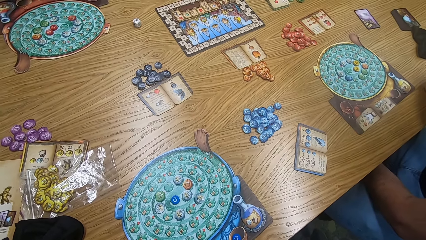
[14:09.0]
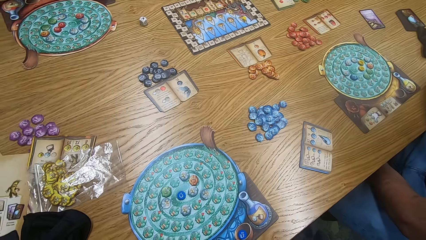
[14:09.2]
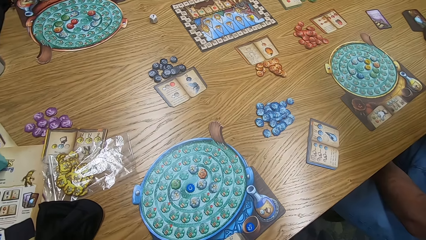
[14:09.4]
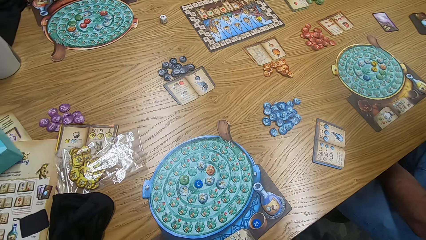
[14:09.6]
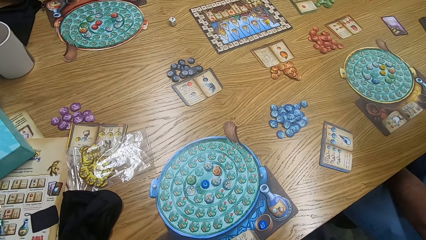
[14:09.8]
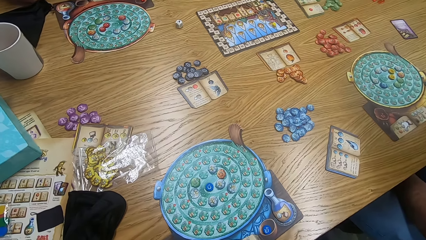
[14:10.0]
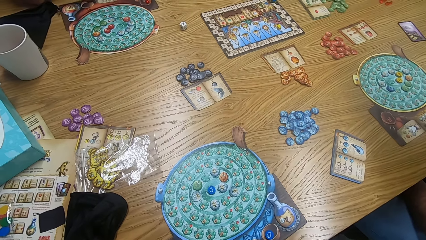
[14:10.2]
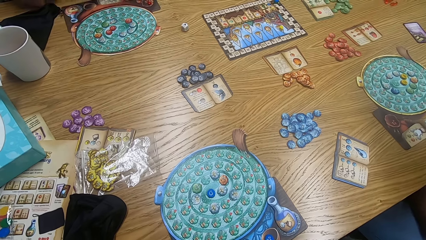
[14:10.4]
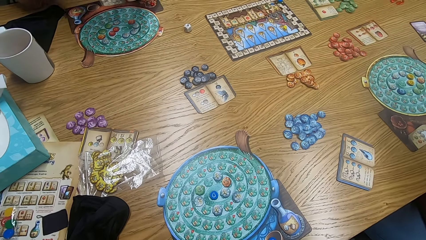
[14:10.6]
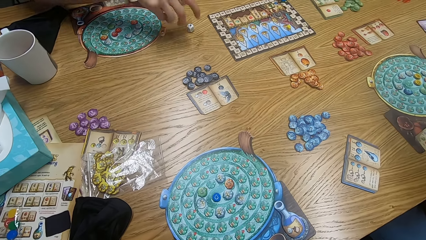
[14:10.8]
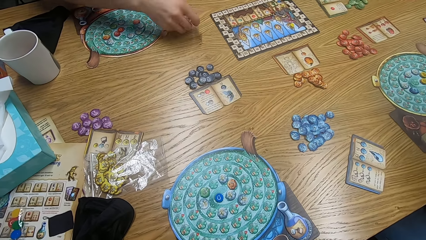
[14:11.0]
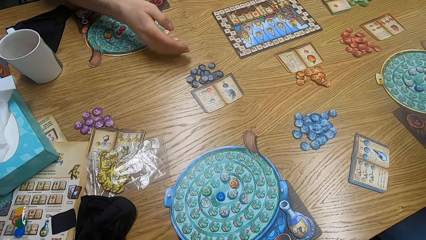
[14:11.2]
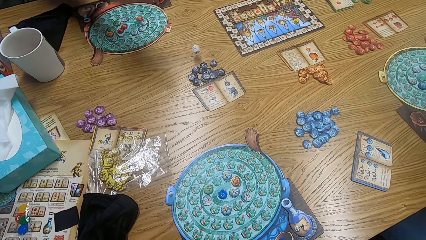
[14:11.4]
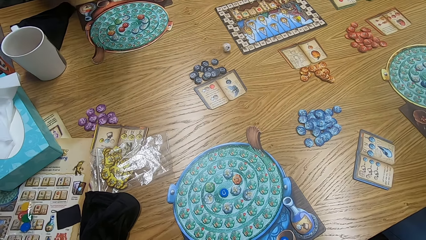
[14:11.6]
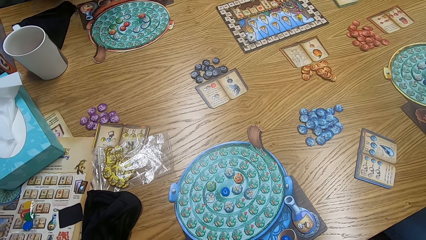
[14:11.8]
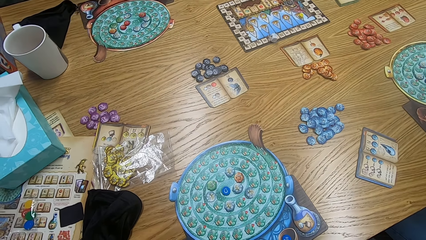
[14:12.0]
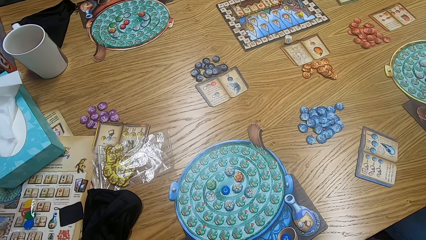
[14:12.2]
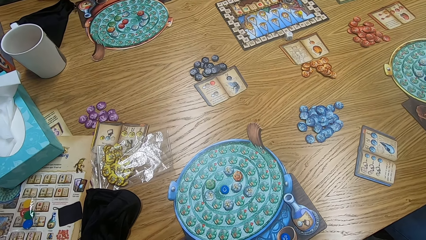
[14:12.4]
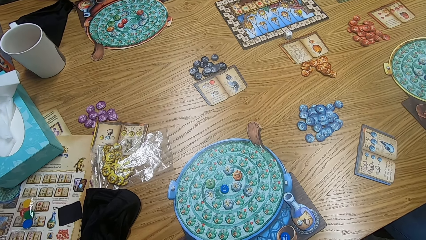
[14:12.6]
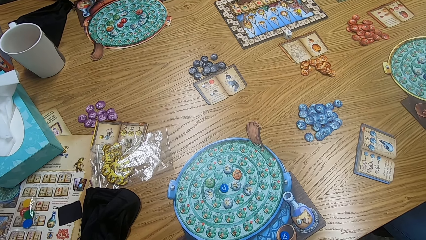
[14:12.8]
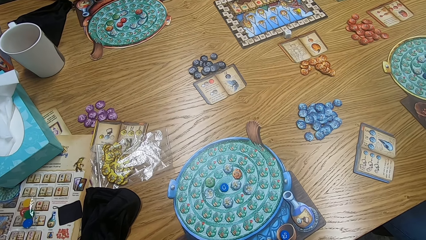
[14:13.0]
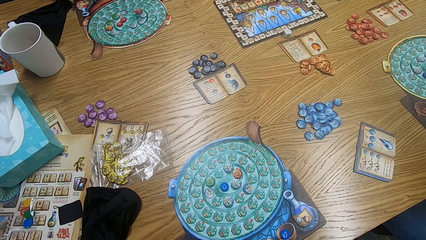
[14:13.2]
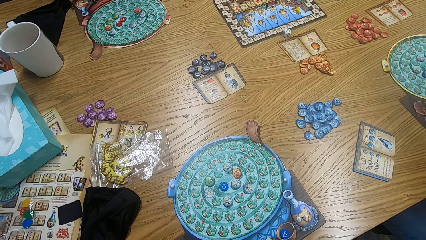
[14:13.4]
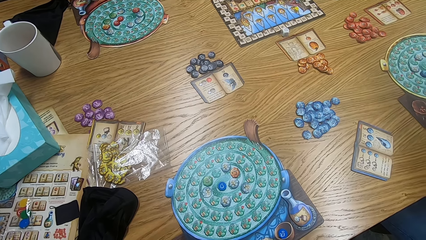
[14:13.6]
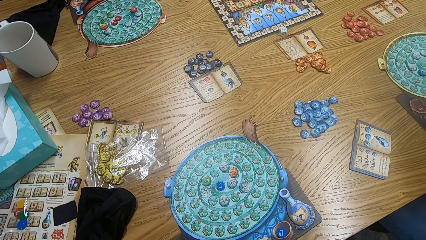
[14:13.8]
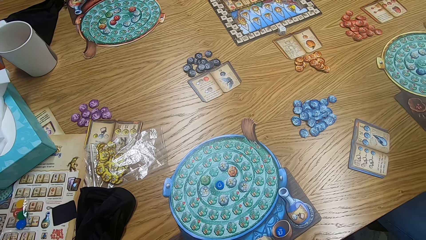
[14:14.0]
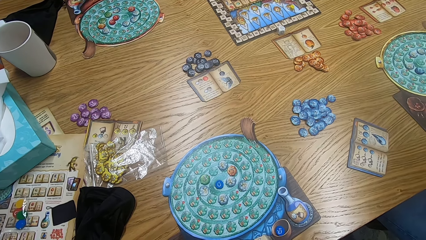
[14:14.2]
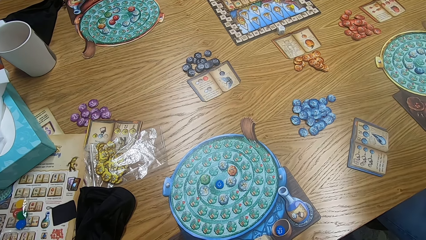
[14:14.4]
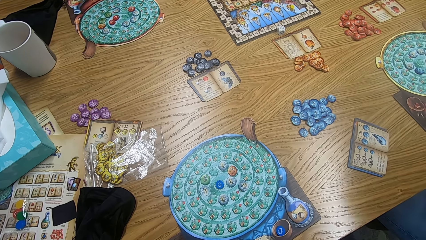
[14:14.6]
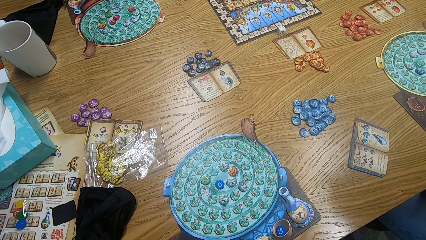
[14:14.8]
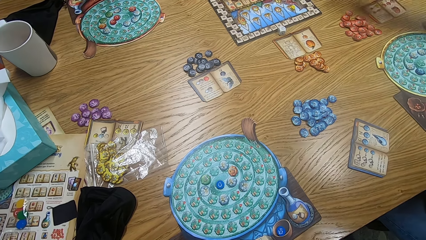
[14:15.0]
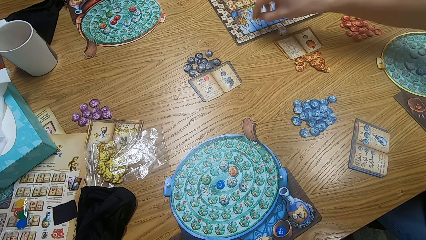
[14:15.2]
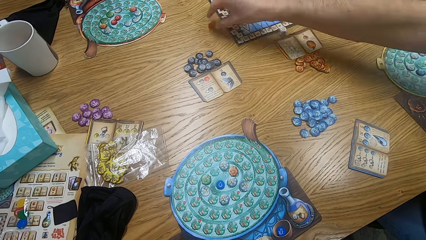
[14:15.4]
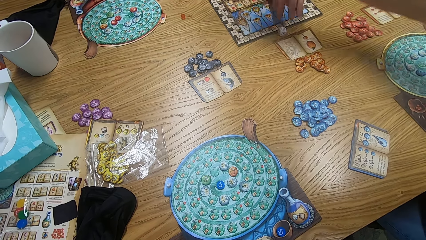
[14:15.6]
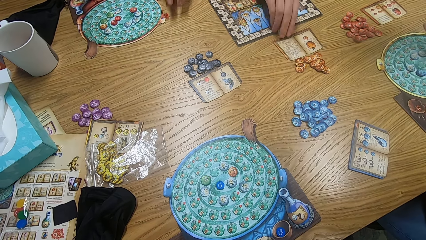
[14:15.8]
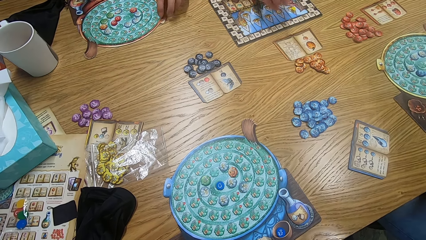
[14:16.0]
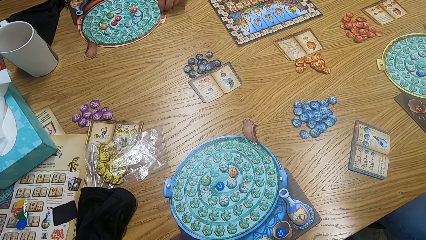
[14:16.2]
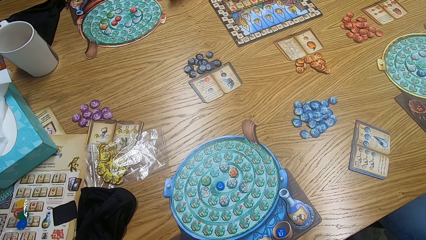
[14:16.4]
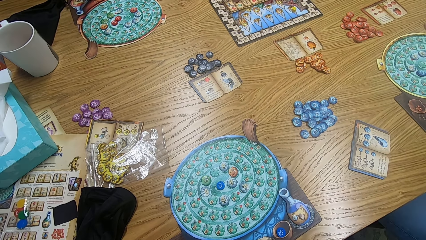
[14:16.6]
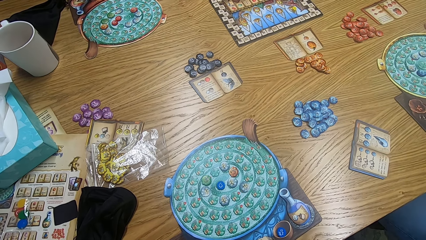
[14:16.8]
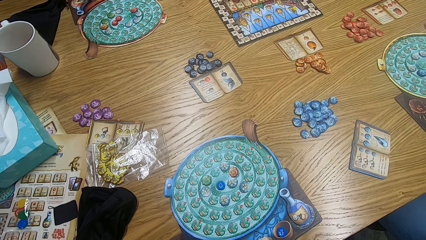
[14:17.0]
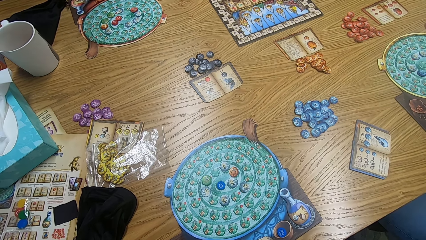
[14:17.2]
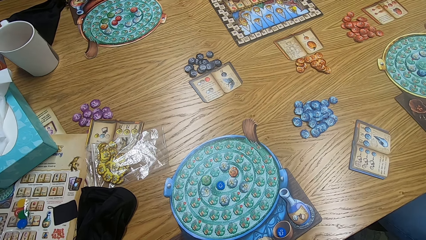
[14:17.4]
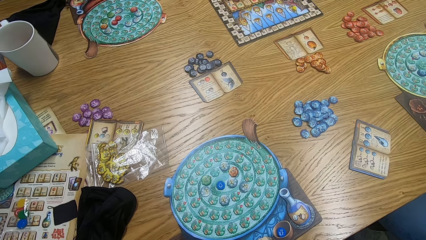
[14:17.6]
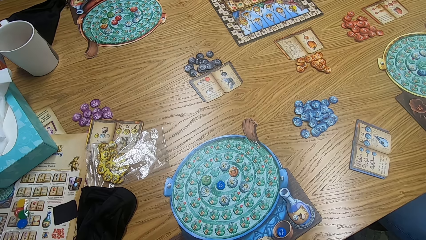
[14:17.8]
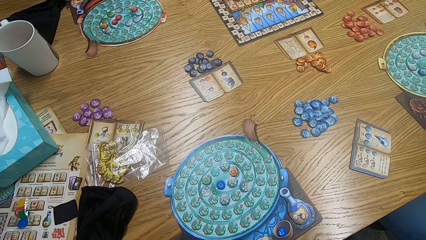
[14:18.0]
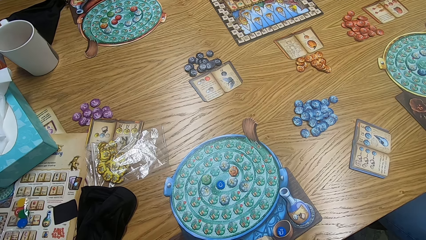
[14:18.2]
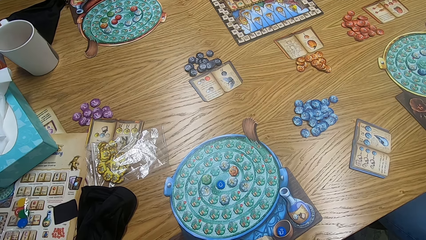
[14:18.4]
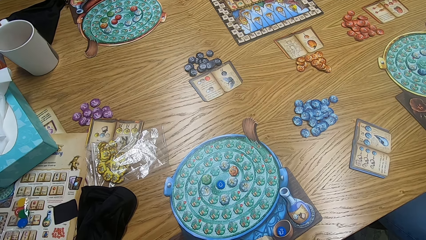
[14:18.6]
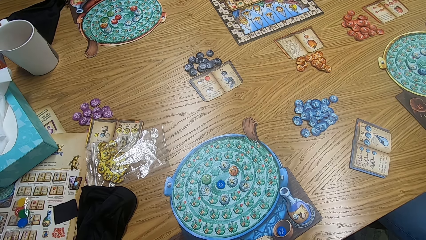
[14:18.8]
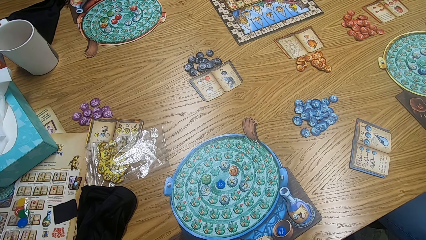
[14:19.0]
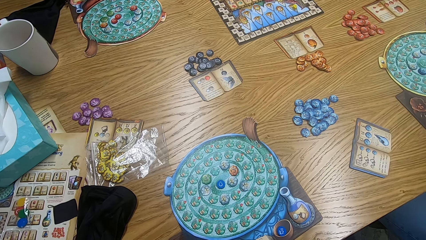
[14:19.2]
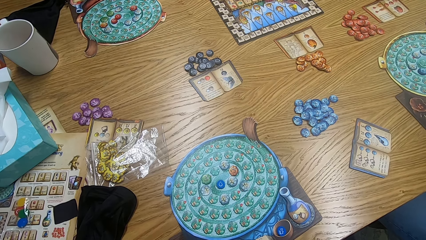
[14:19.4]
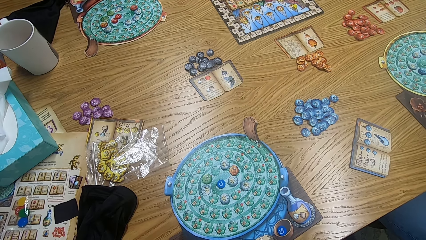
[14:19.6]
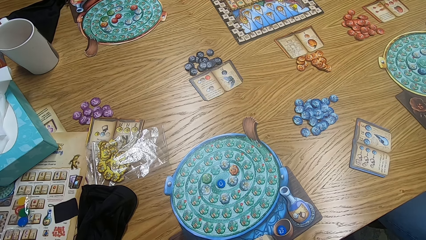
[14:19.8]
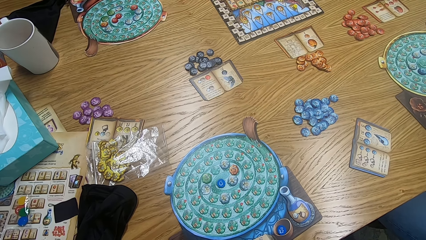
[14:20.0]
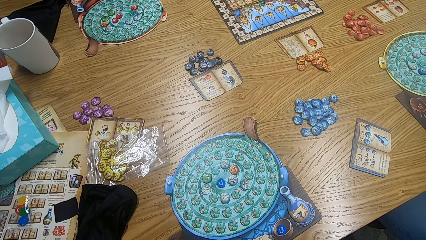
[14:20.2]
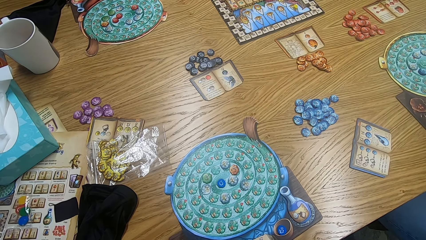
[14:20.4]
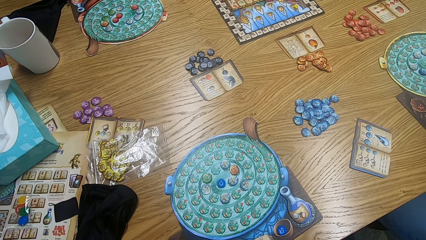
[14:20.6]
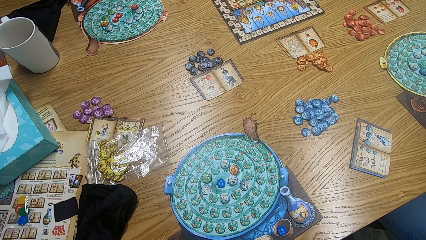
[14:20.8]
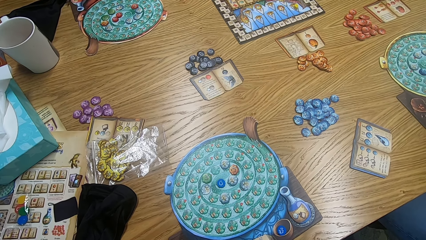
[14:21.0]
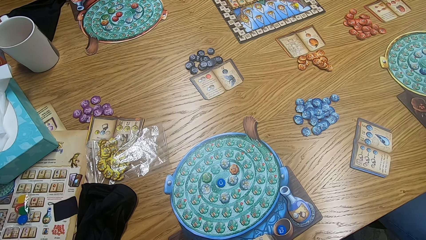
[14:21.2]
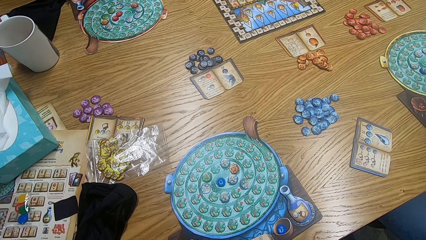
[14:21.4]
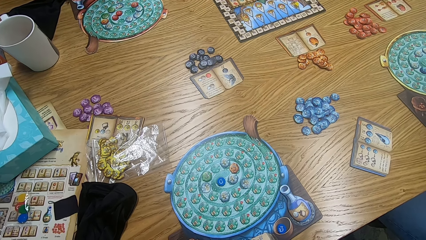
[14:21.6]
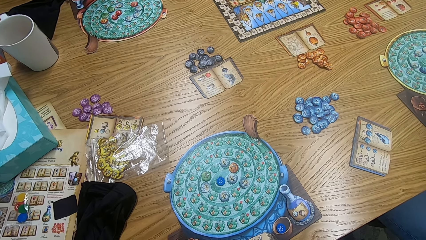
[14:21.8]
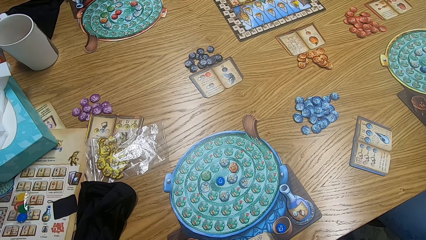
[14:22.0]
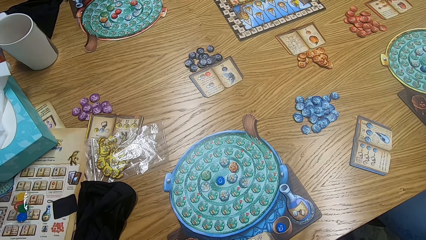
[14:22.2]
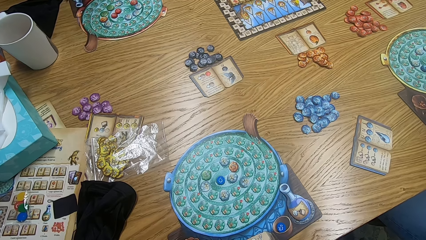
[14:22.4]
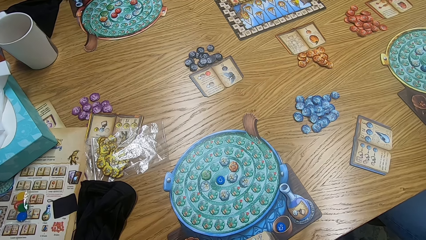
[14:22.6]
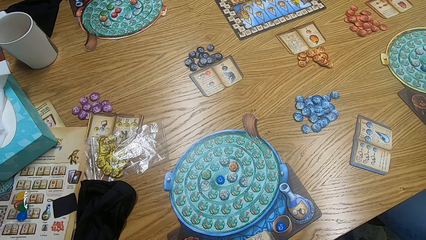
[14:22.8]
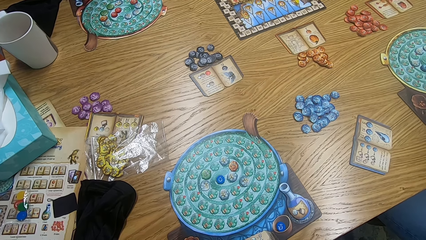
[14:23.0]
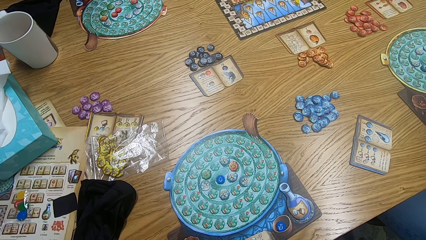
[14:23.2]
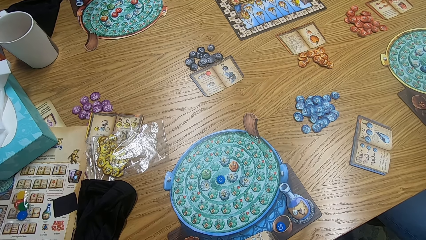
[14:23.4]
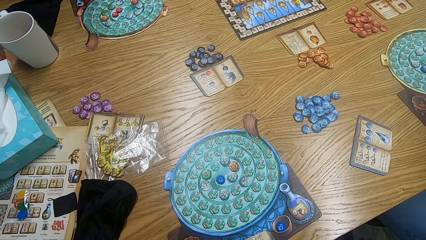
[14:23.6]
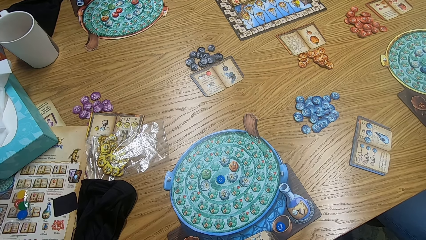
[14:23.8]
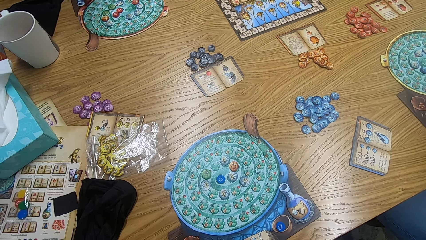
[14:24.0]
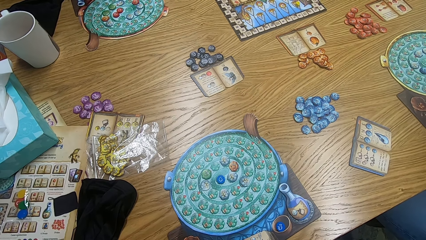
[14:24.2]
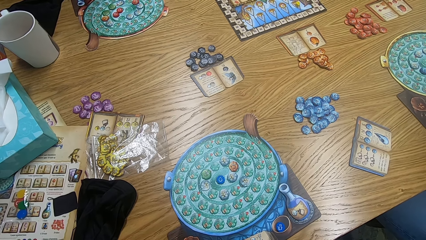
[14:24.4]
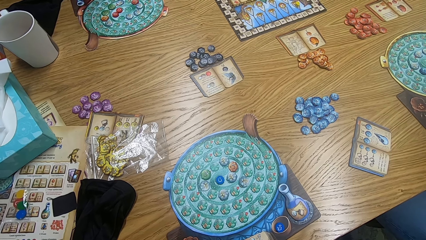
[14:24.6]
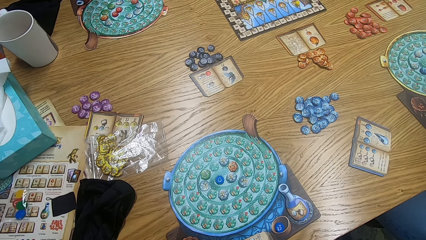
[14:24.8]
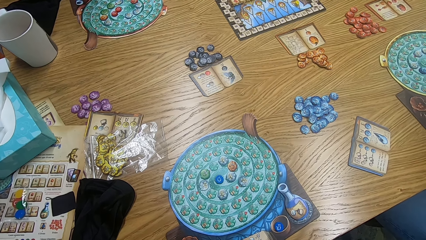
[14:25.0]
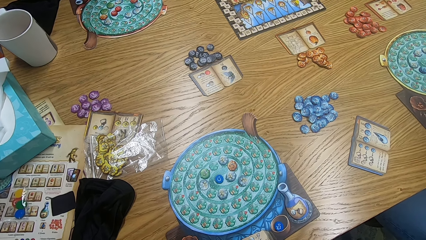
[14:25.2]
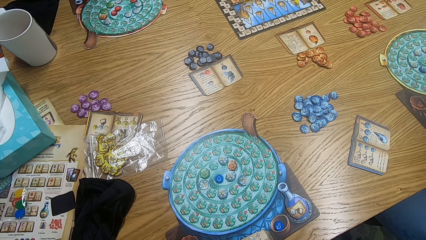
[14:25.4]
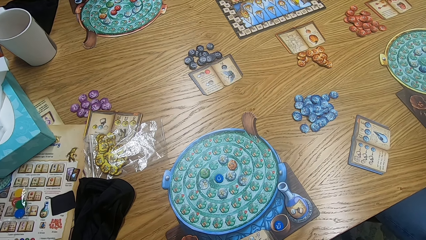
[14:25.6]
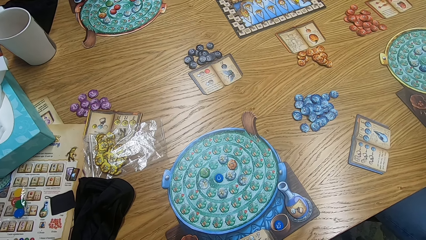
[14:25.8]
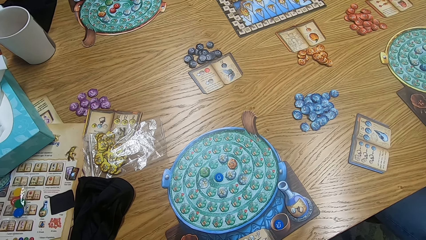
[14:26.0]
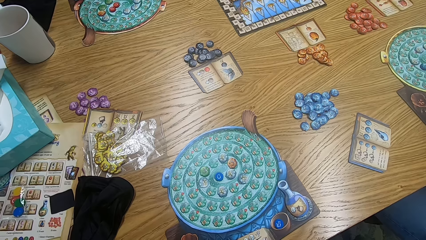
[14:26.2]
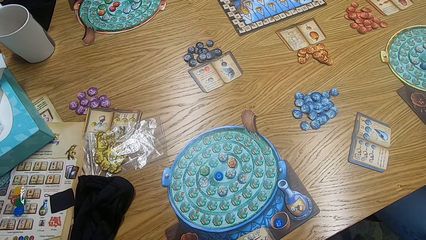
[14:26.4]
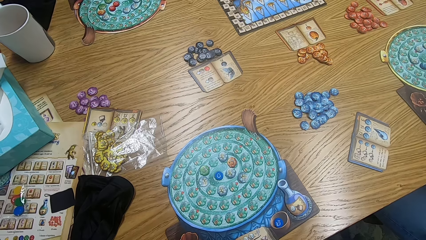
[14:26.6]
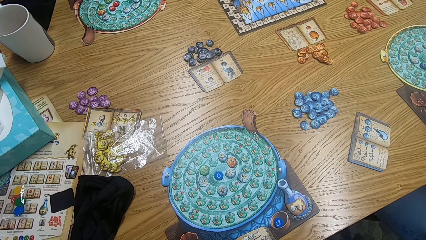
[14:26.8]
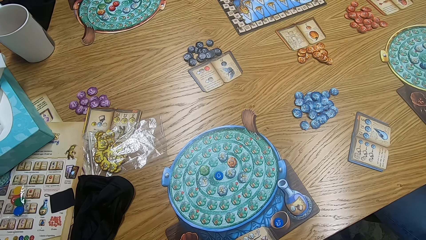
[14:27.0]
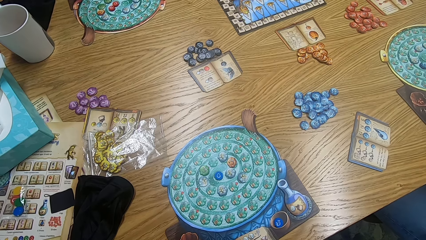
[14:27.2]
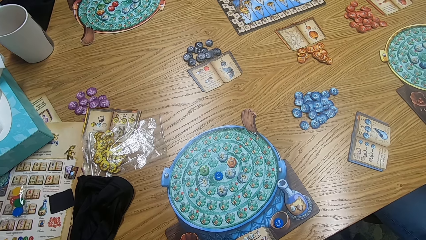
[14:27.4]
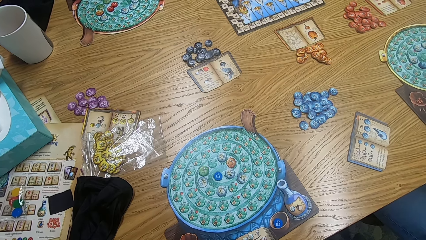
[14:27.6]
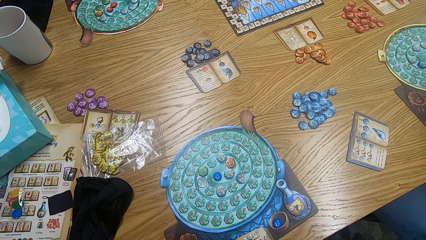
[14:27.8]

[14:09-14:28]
The camera wearer looks around. A man plays scrabble. The camera wearer looks around. Another man plays the game. The first man plays the game. Another man plays the game. The camera wearer looks around.
